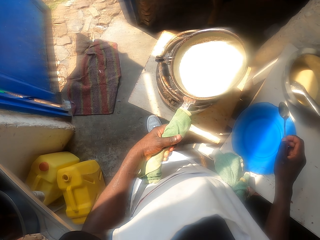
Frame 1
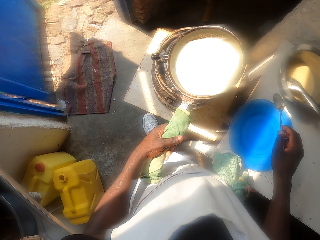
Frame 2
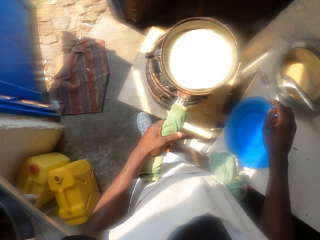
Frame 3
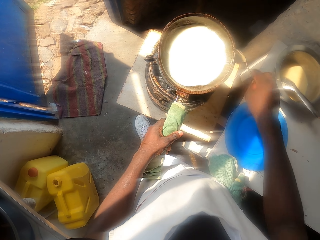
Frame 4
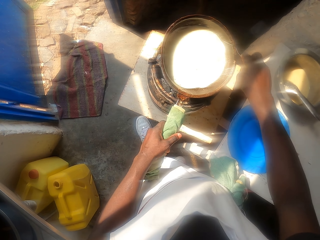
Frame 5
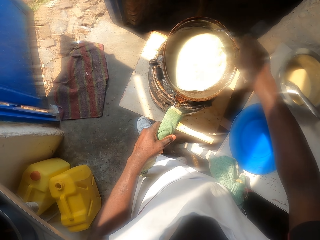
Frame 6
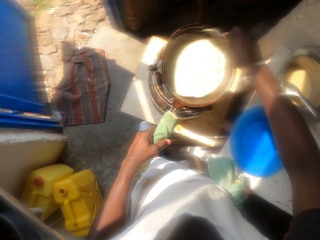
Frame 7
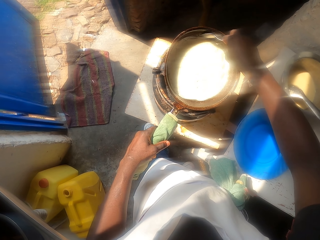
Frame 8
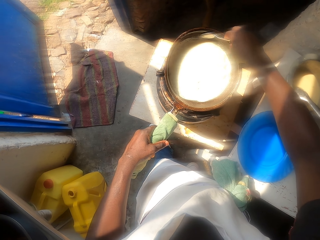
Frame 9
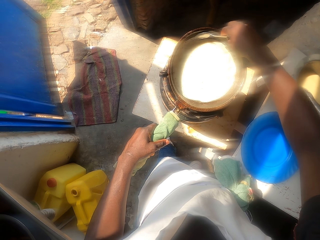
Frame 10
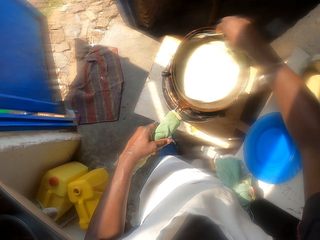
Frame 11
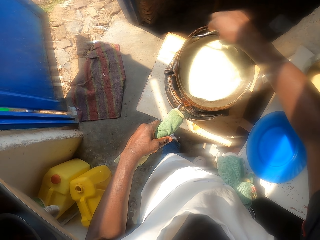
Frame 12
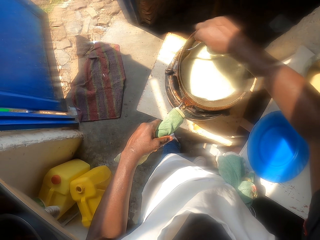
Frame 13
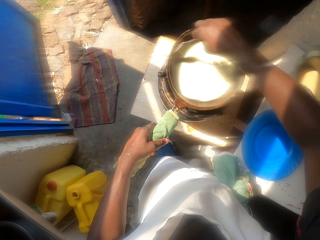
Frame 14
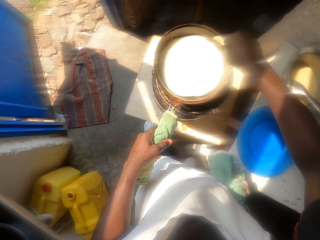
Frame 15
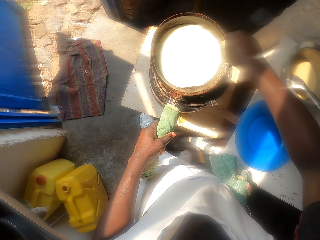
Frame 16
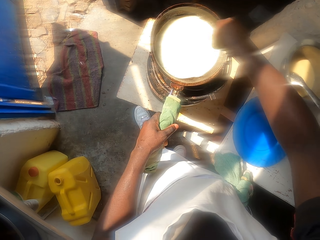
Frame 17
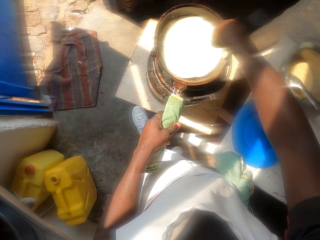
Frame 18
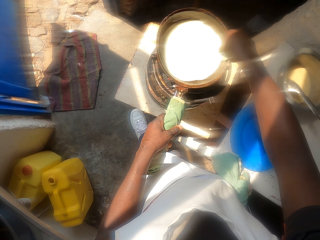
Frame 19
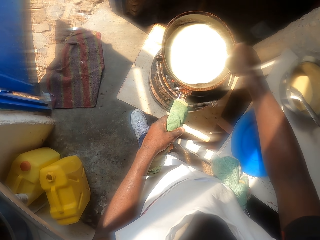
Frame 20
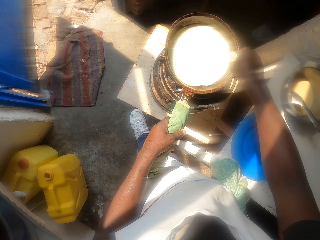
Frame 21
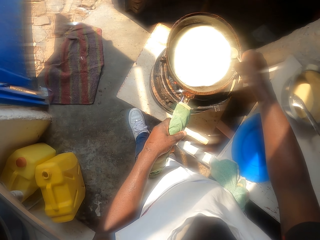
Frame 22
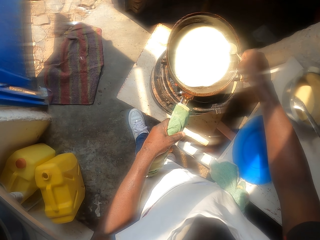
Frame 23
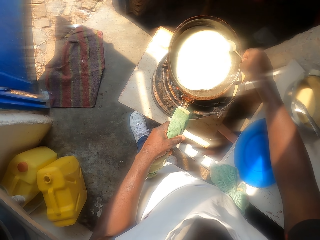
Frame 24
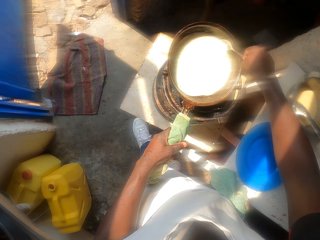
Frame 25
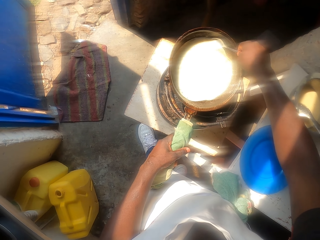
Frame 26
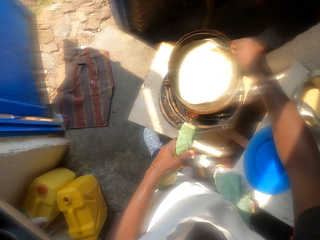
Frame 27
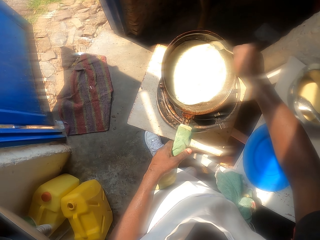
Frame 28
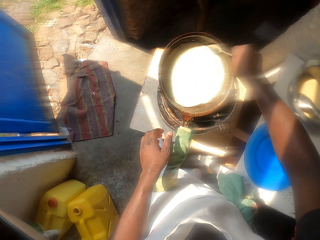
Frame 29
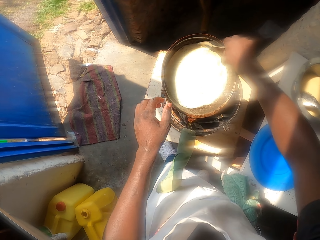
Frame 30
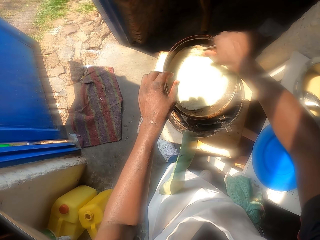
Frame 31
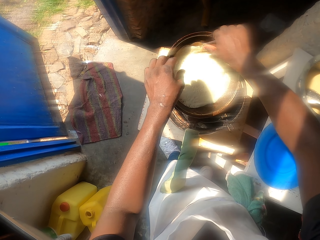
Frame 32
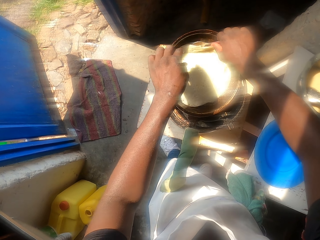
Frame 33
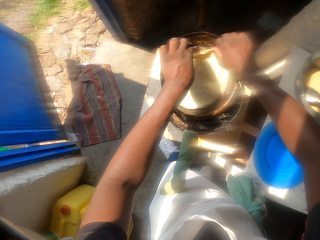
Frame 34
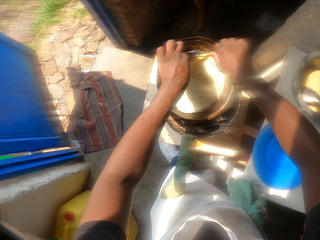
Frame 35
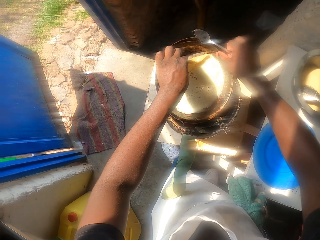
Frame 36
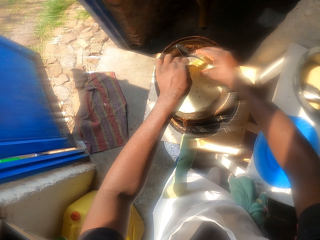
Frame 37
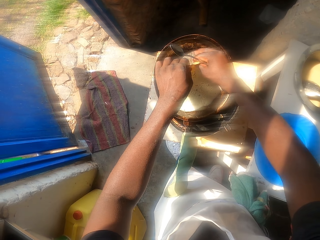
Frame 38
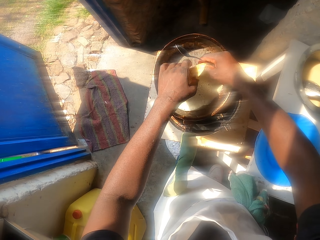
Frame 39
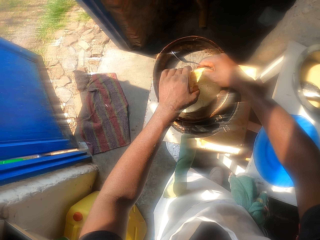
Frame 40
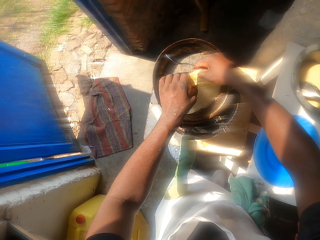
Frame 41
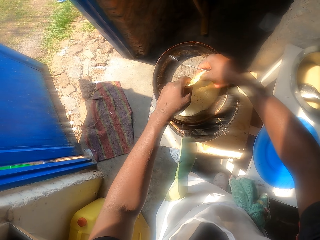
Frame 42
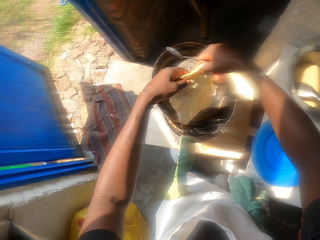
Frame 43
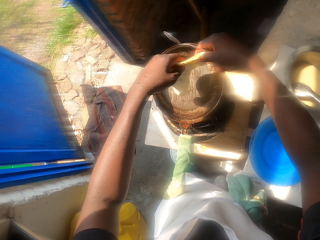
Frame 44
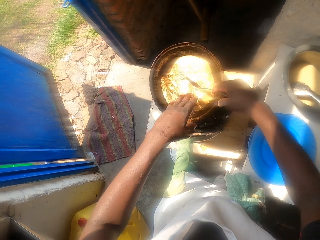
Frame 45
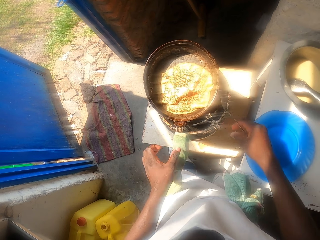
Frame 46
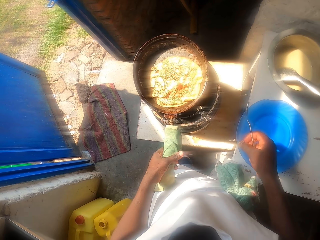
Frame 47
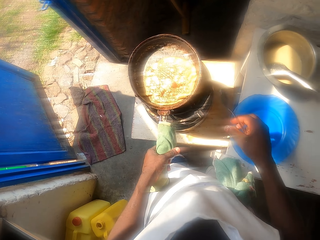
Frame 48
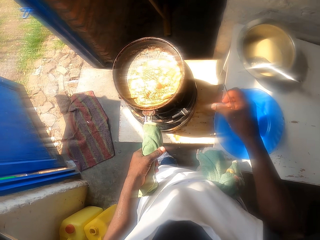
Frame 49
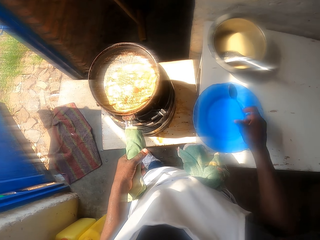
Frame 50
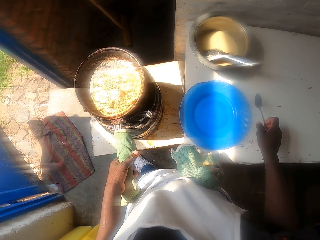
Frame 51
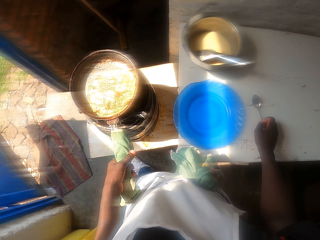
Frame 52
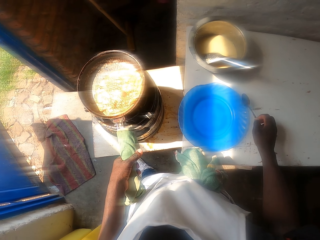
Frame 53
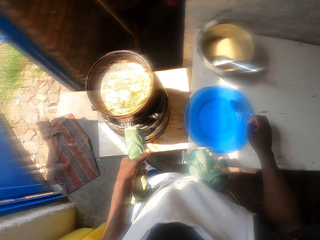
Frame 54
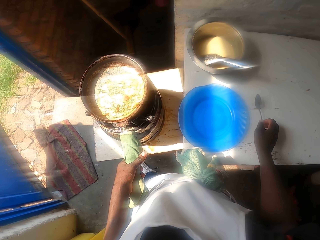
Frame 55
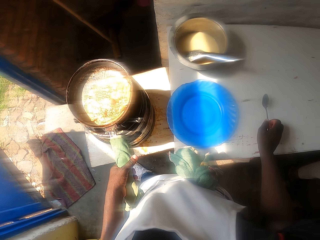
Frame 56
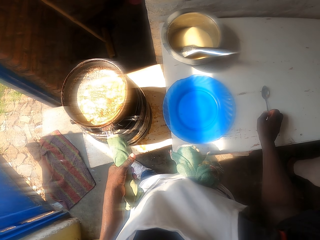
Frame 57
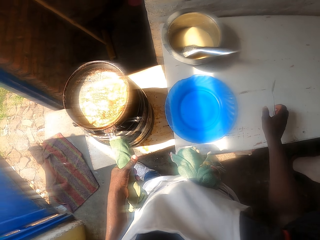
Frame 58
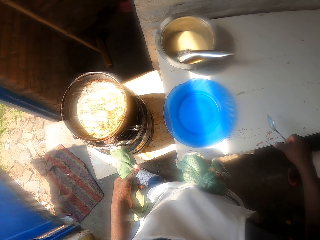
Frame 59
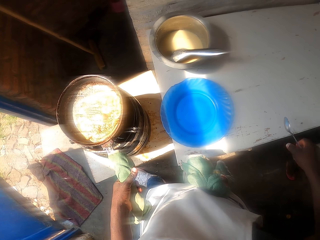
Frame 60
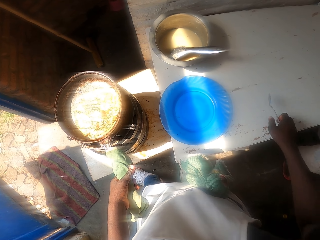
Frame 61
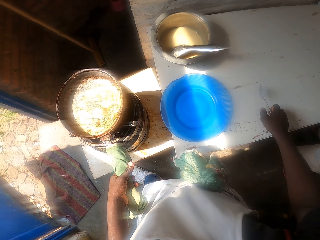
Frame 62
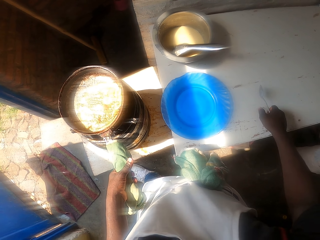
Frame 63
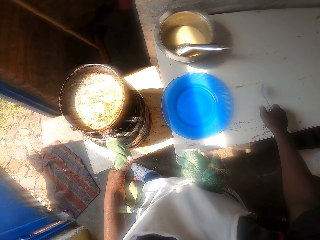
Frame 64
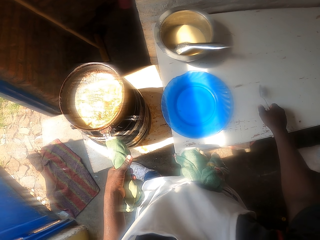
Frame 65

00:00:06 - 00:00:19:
The camera wearer rotates a pan. He removes the pancake with a spoon. He lifts the sides of the pancake with the spoon. He holds the pancake with his left hand. He lifts the pancake with both hands. He turns the pancake on the cooking pan. He drops the pancake on the pan. He holds the cooking pan handle. He hits the table with the spoon.

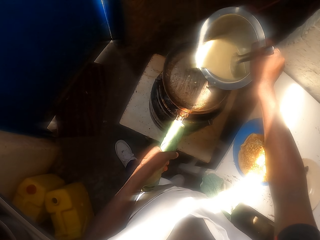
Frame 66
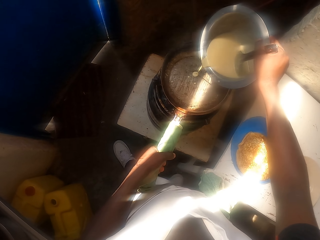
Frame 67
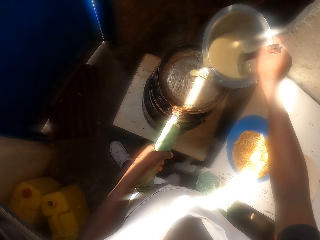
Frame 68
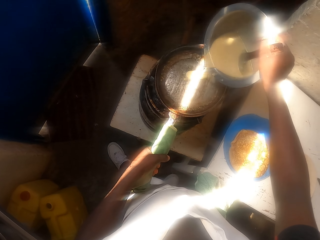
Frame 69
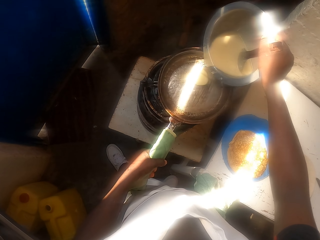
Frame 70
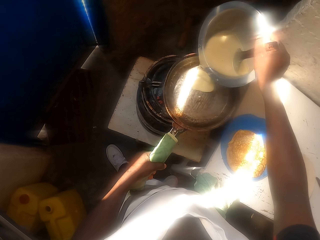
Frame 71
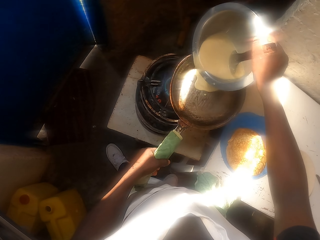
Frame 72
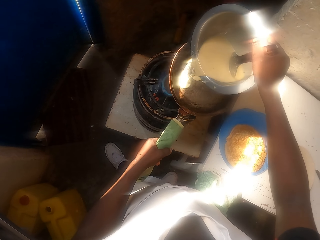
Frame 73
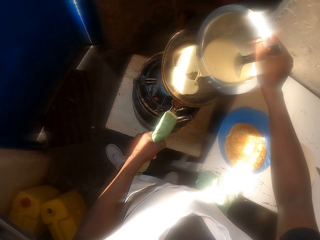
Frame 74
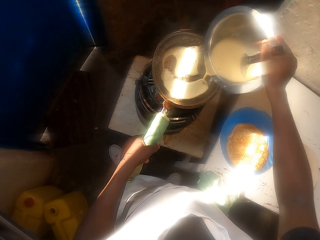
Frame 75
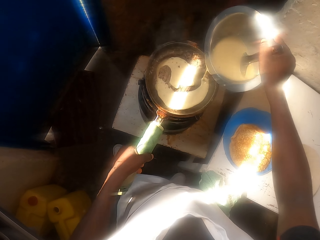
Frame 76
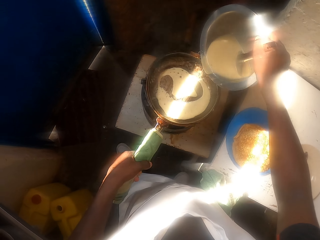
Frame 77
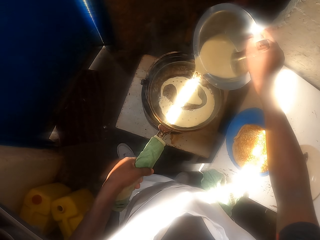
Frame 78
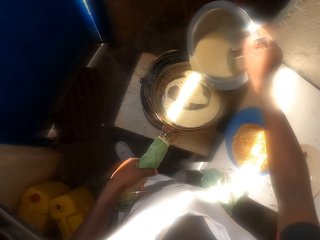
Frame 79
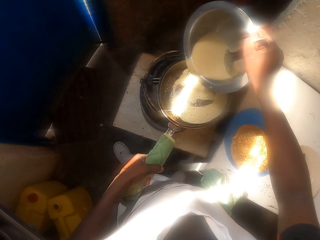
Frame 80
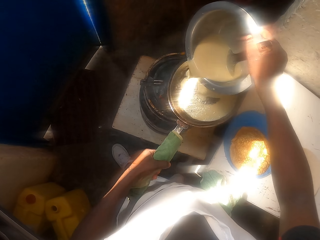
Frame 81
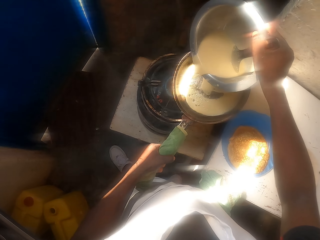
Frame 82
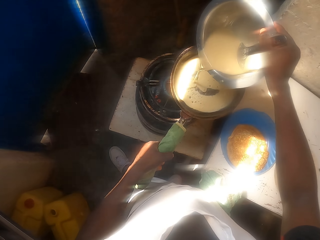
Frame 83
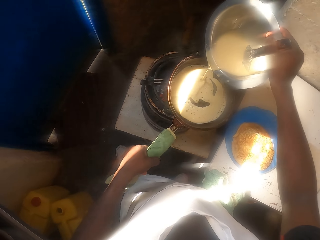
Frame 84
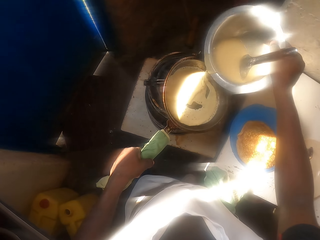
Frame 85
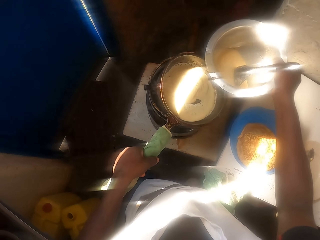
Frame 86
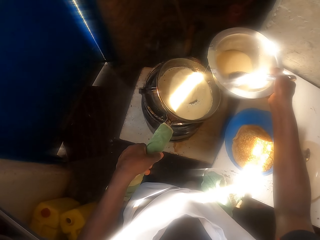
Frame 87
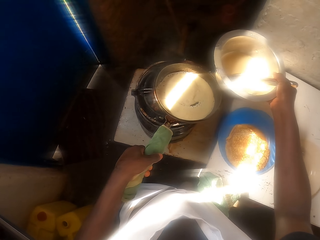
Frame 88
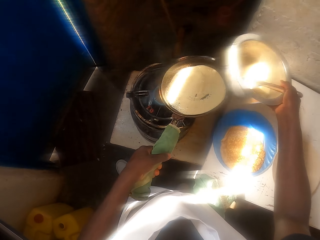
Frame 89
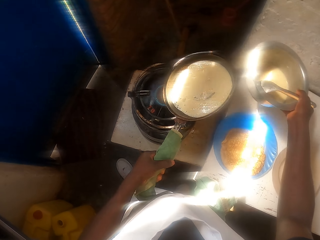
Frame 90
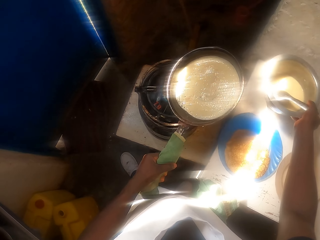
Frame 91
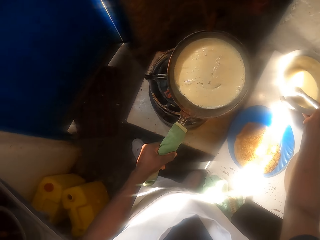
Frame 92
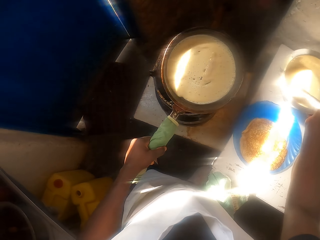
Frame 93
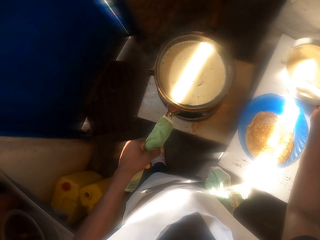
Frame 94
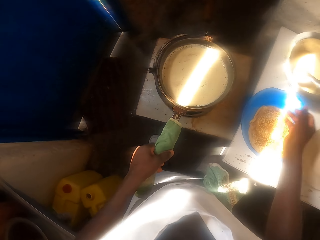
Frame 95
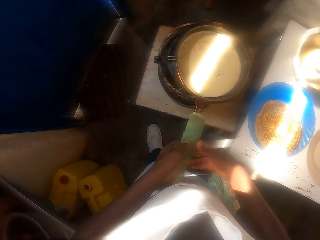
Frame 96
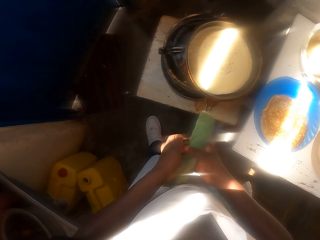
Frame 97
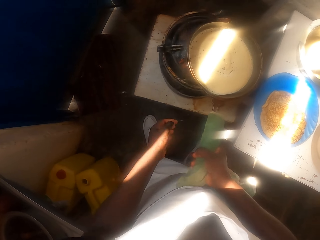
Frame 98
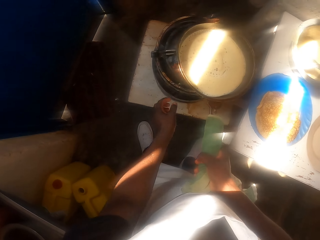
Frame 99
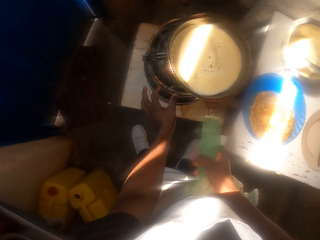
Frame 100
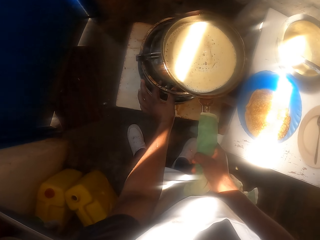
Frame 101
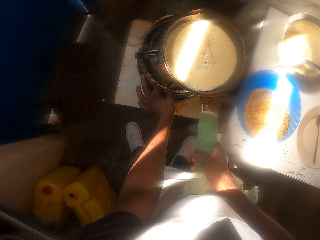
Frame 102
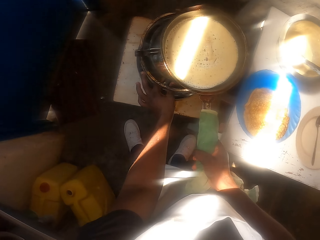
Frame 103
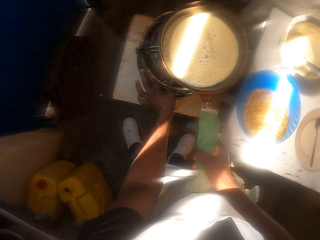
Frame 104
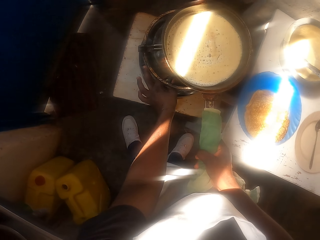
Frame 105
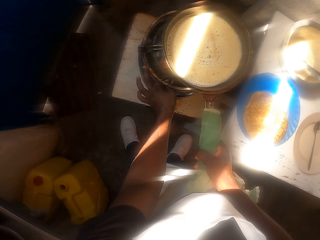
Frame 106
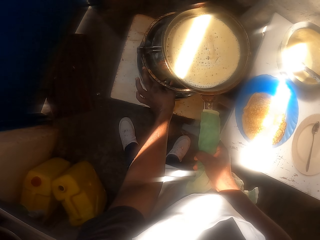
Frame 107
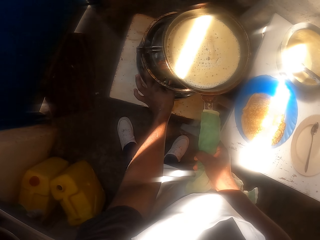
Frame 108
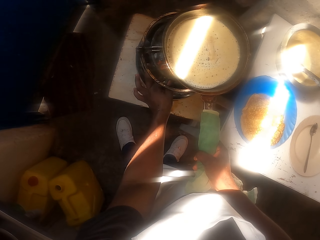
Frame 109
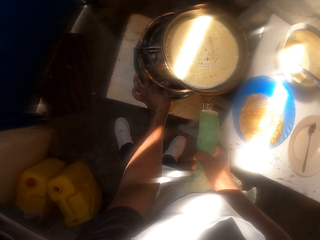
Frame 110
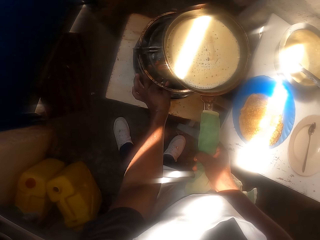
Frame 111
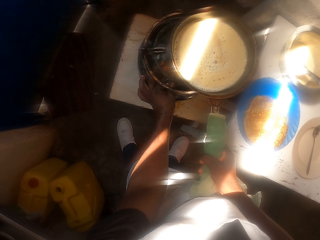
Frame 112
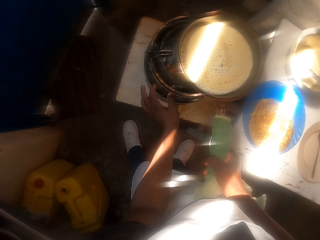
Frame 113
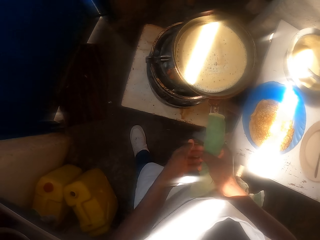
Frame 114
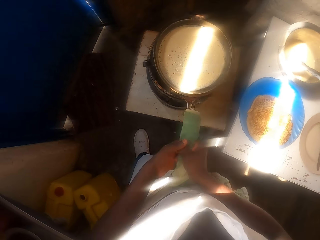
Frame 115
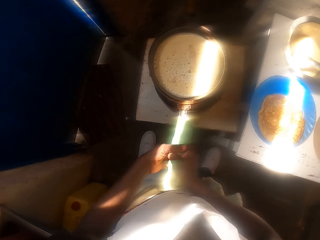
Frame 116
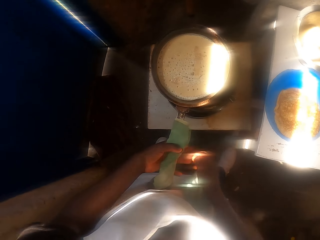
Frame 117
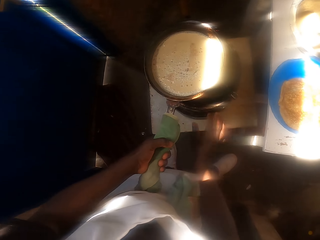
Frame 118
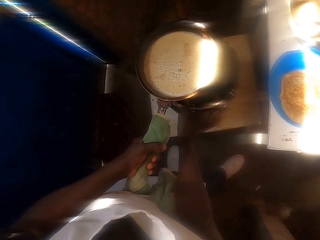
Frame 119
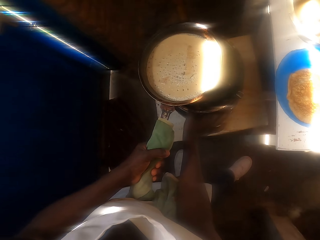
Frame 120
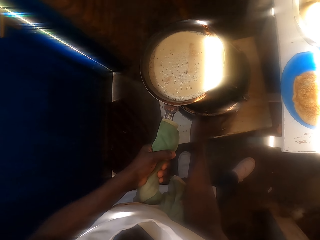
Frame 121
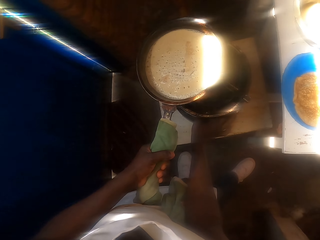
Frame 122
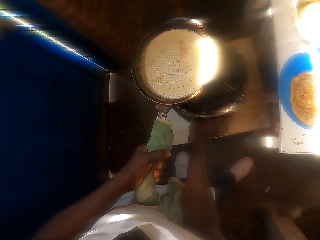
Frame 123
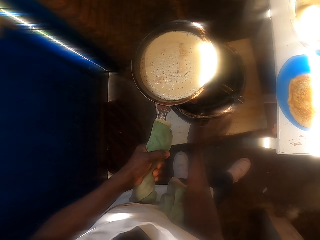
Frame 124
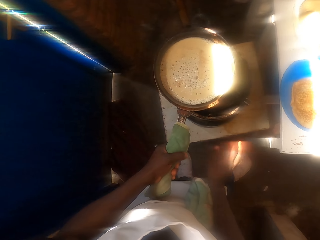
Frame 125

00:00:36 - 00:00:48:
The camera wearer pours dough in a frying pan. They put a pot with dough on a table. They move the cooking pan around the stove fire. They hold the frying pan with the right hand. They reduce the stove heat. They hold the frying pan with the left hand. They reduce the stove heat again.
